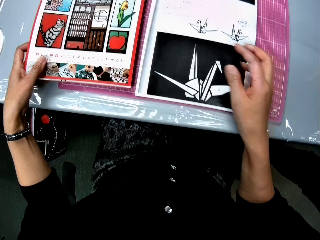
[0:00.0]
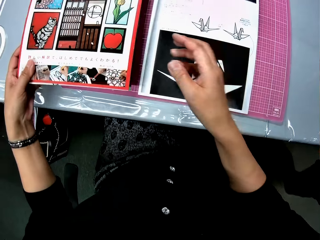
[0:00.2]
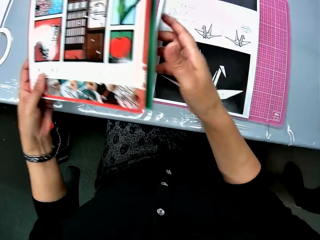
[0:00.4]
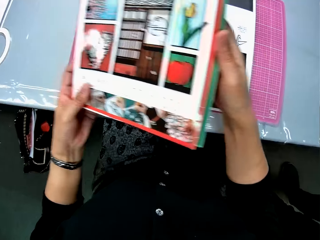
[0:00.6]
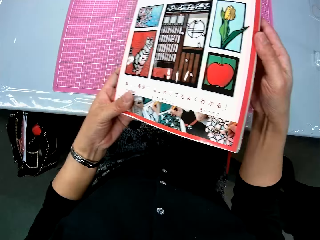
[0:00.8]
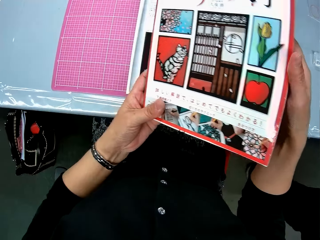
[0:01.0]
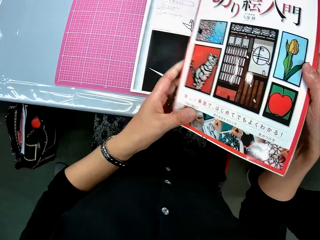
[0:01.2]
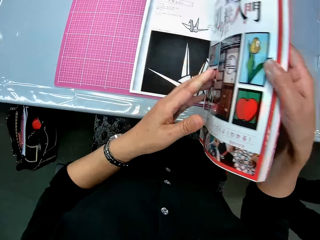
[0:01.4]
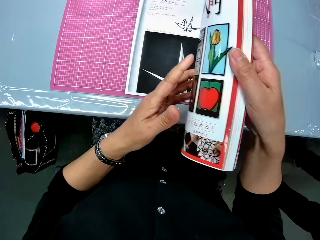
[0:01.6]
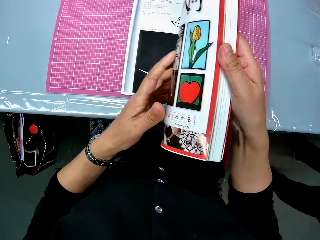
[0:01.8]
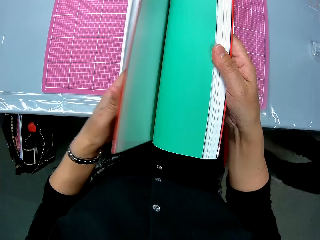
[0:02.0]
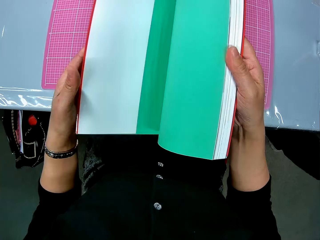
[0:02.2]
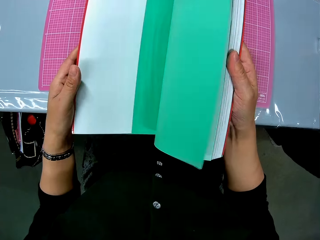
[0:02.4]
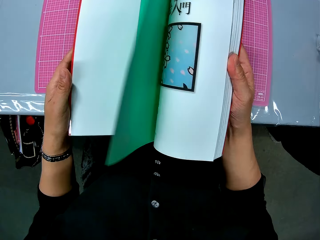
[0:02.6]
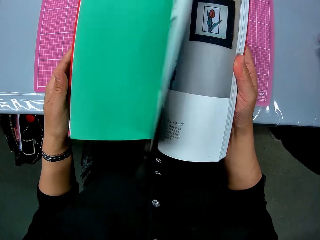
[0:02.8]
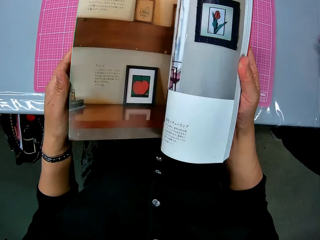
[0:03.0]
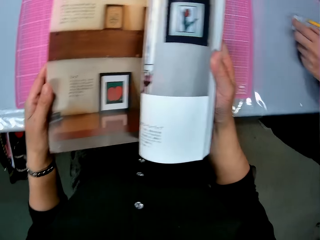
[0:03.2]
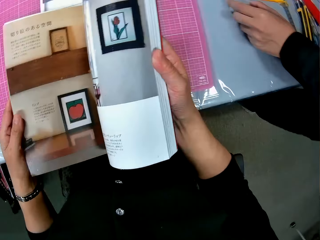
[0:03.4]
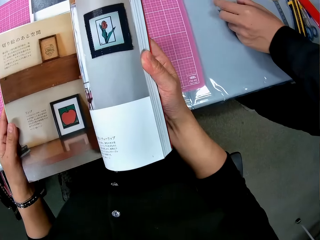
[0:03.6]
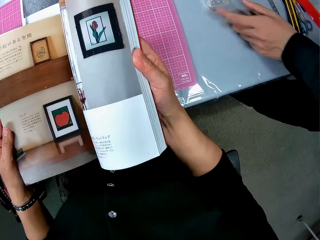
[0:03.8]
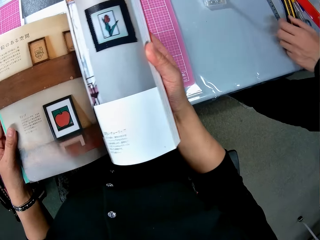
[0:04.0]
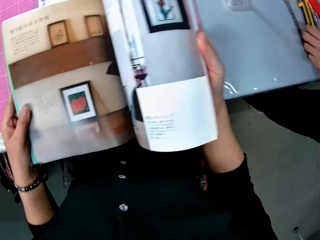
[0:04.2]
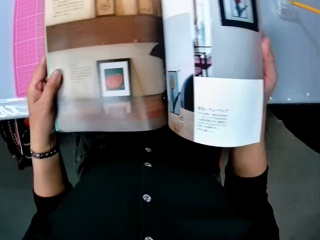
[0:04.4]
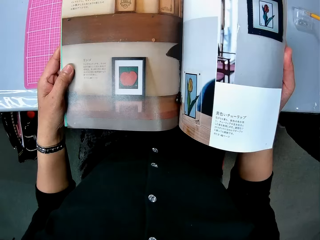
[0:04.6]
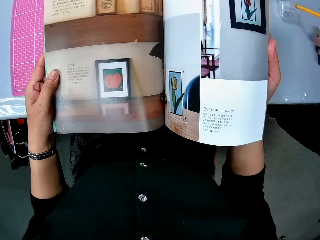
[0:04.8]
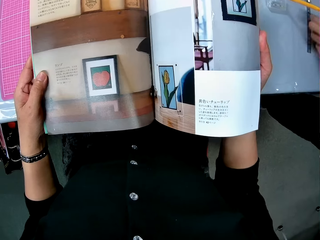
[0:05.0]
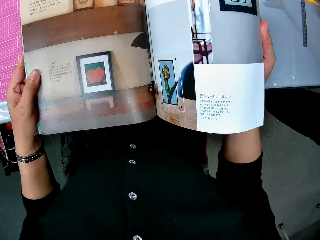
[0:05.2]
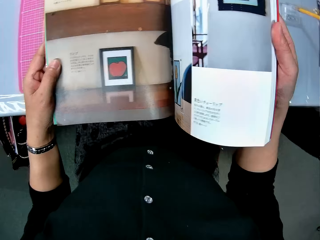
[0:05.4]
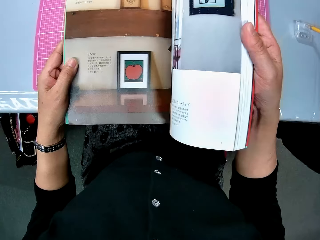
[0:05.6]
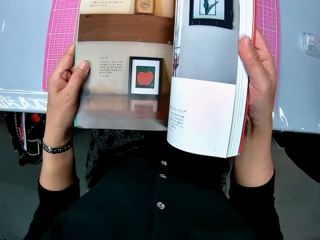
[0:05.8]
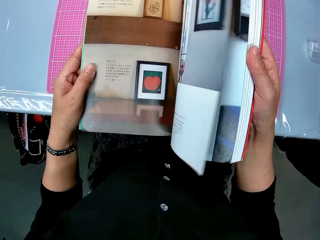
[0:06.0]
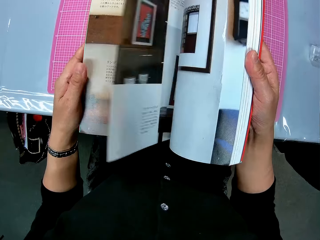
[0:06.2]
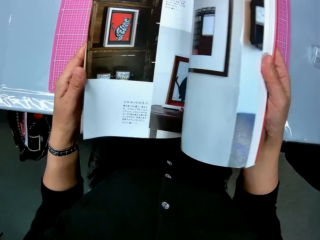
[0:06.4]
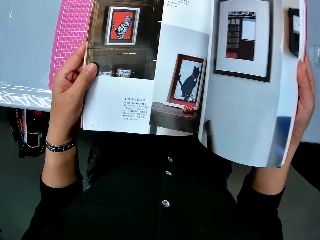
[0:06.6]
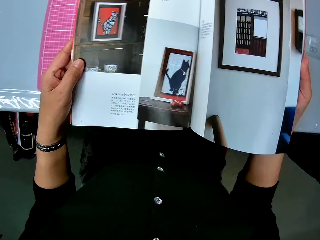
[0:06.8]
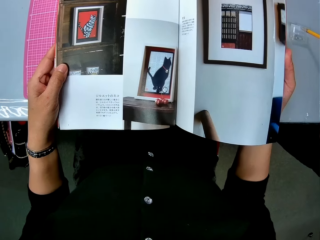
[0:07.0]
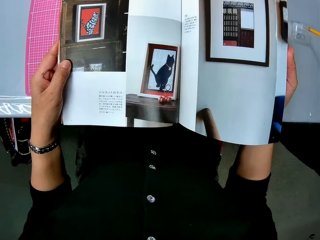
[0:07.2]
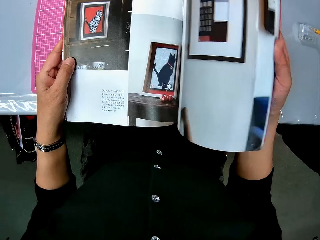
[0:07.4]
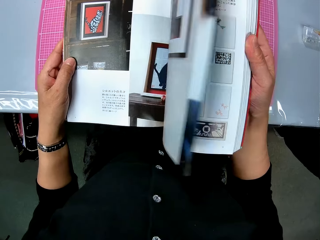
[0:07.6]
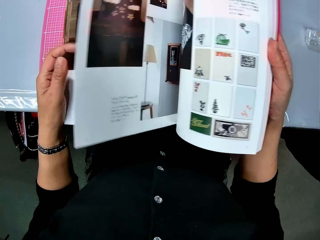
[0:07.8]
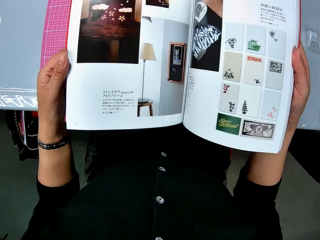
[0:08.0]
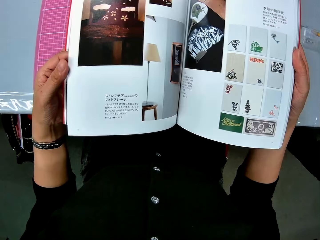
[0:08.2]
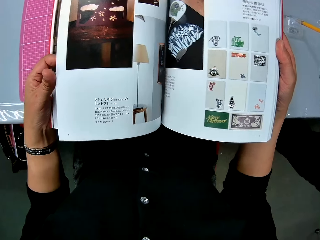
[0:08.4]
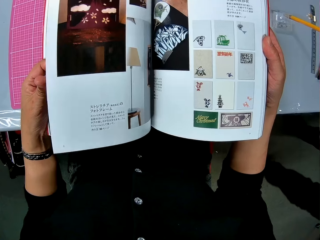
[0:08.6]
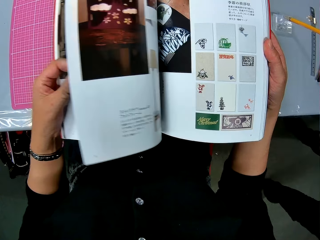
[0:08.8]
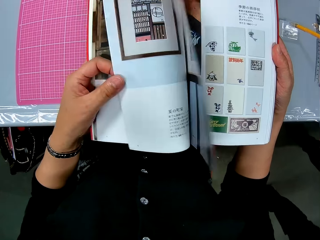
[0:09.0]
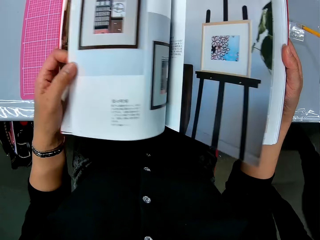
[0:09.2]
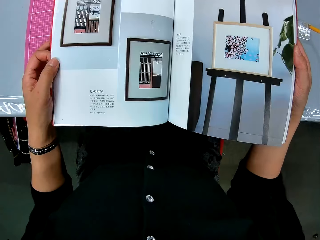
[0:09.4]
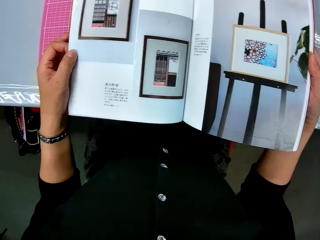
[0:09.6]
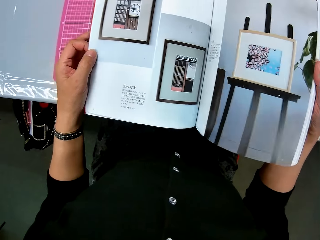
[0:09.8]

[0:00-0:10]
The camera wearer picks up a book from a table. They surf through the book.

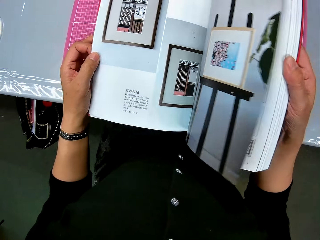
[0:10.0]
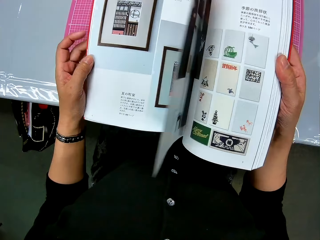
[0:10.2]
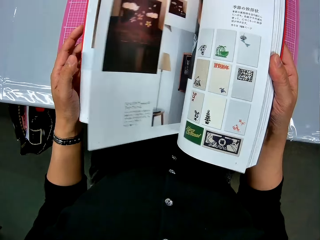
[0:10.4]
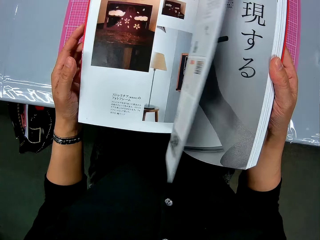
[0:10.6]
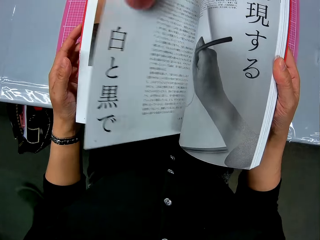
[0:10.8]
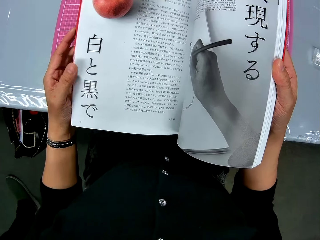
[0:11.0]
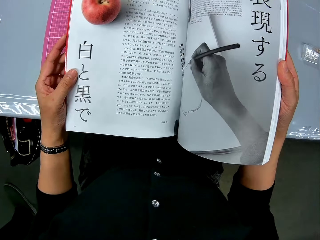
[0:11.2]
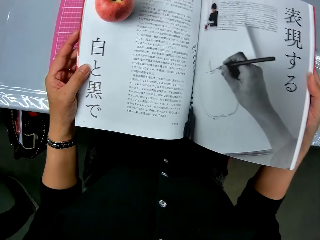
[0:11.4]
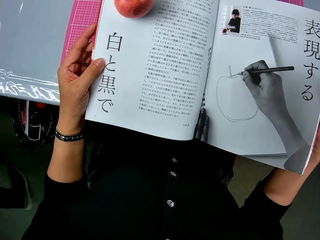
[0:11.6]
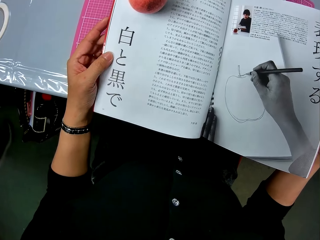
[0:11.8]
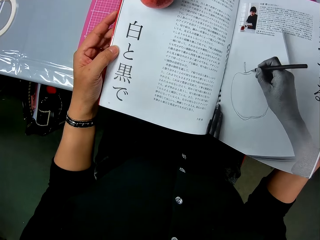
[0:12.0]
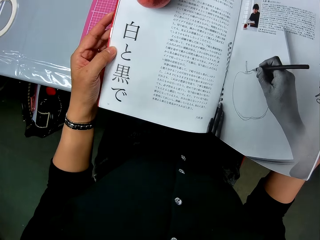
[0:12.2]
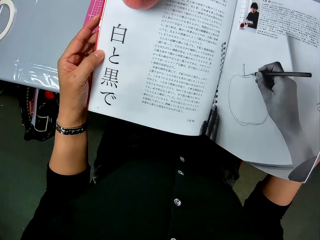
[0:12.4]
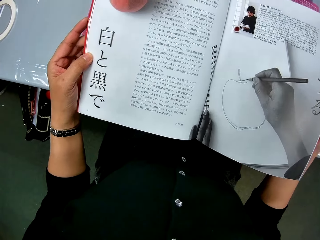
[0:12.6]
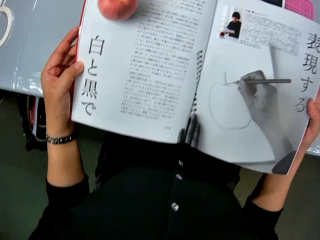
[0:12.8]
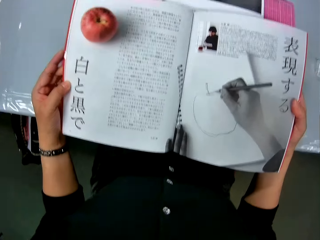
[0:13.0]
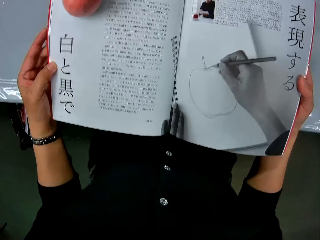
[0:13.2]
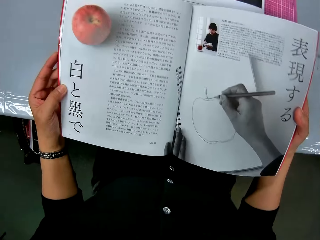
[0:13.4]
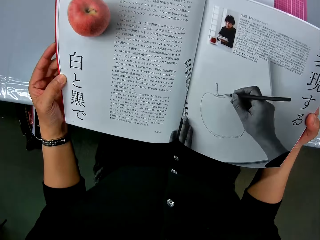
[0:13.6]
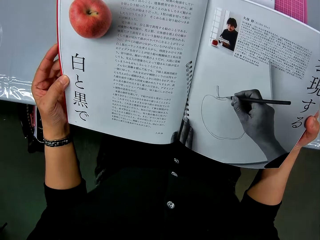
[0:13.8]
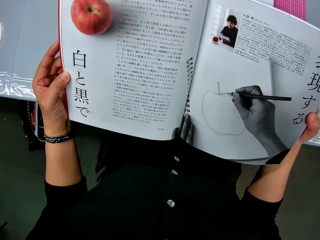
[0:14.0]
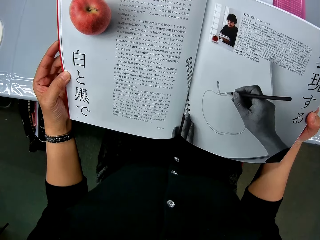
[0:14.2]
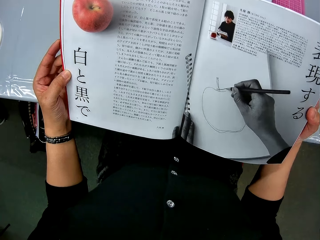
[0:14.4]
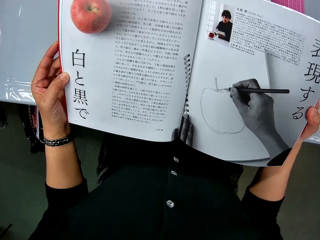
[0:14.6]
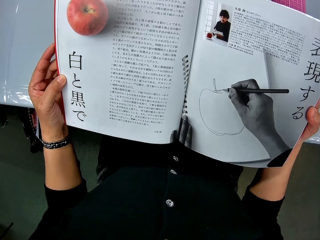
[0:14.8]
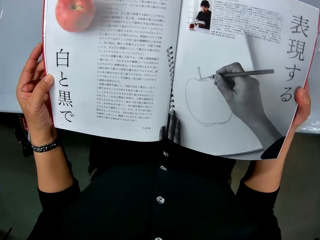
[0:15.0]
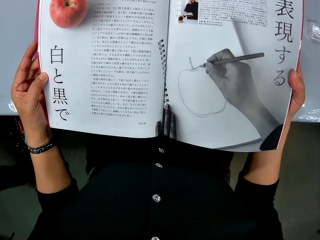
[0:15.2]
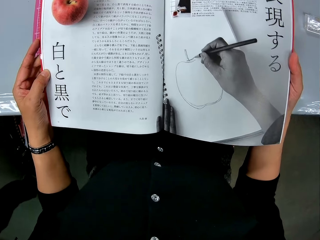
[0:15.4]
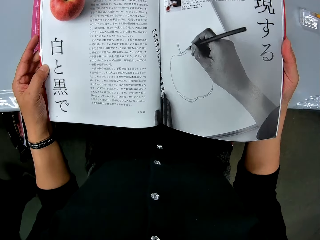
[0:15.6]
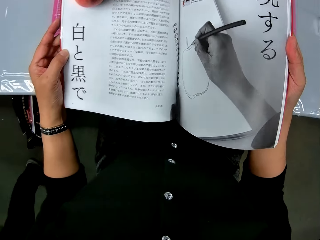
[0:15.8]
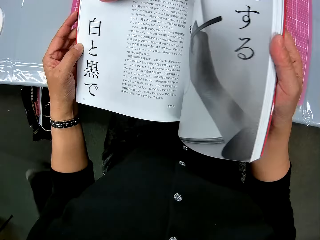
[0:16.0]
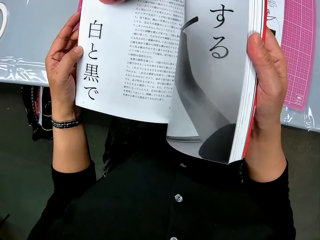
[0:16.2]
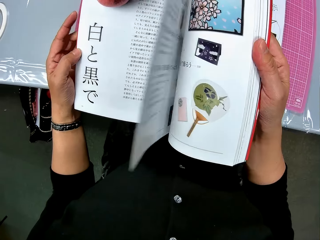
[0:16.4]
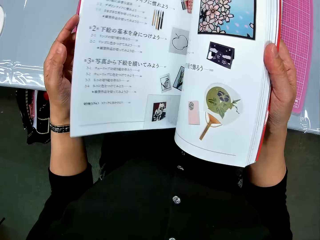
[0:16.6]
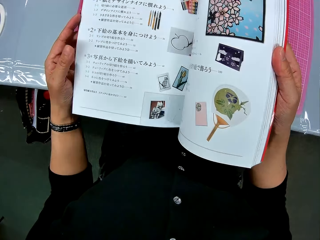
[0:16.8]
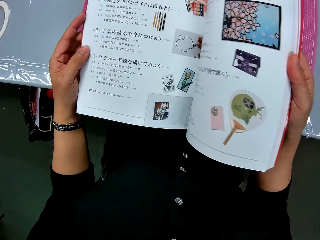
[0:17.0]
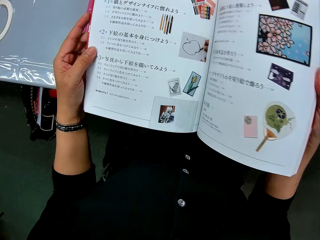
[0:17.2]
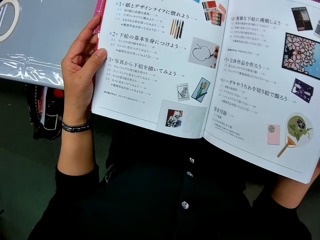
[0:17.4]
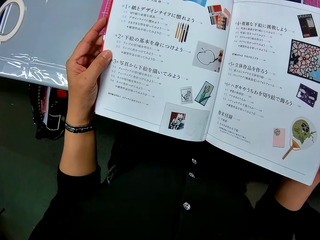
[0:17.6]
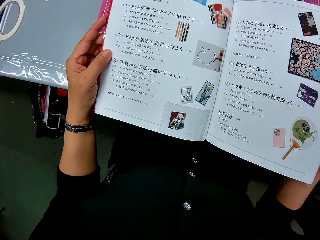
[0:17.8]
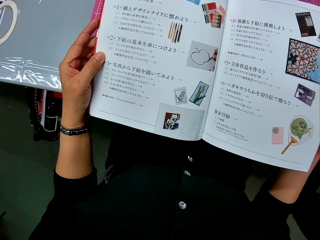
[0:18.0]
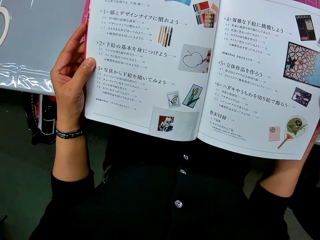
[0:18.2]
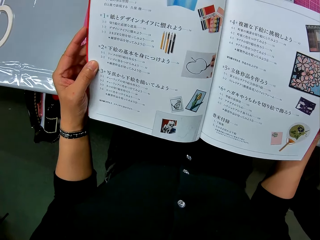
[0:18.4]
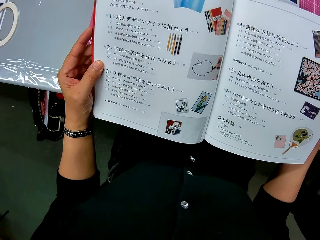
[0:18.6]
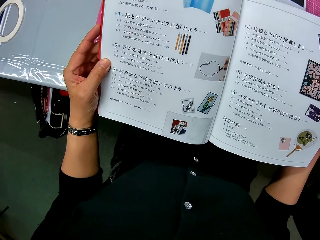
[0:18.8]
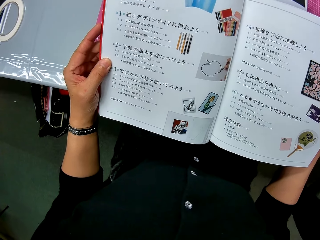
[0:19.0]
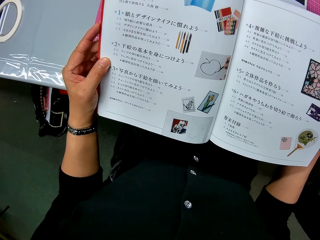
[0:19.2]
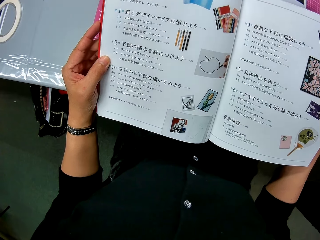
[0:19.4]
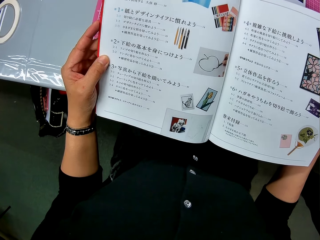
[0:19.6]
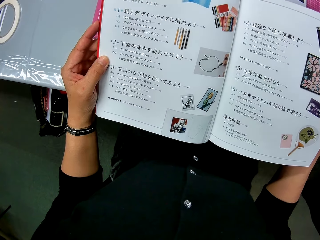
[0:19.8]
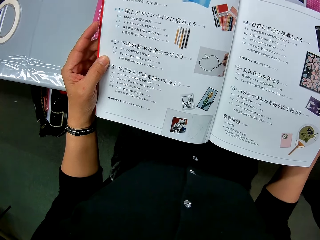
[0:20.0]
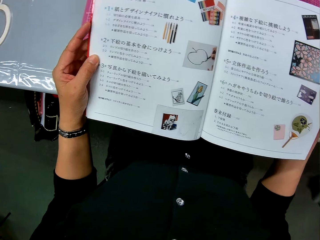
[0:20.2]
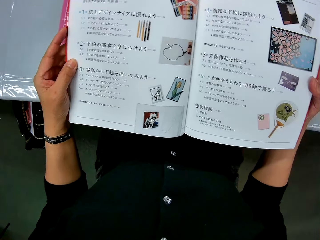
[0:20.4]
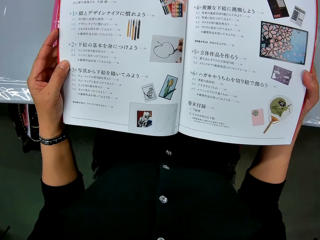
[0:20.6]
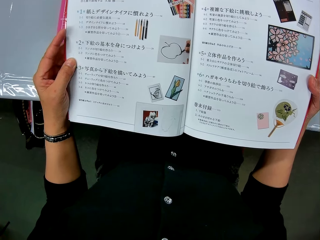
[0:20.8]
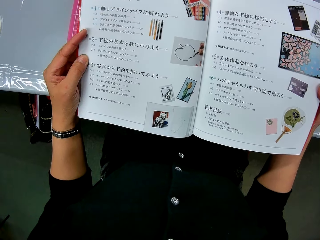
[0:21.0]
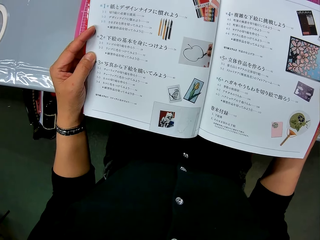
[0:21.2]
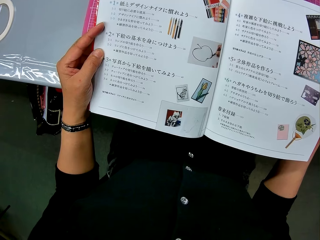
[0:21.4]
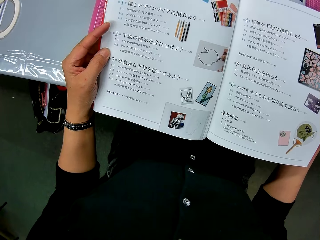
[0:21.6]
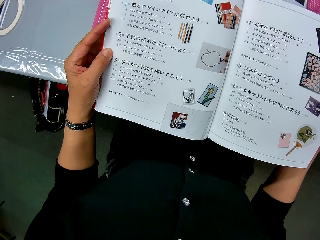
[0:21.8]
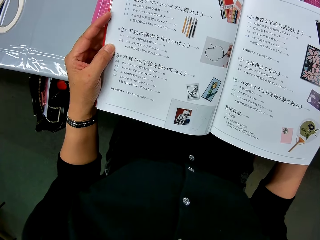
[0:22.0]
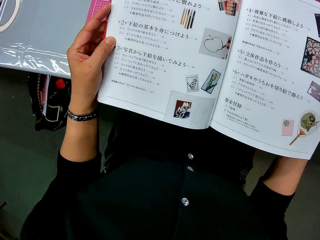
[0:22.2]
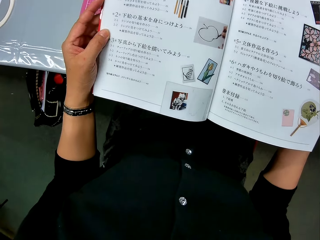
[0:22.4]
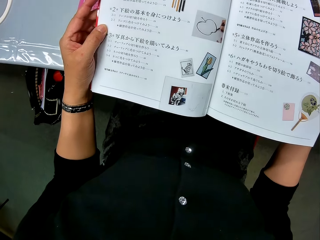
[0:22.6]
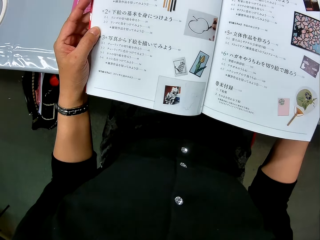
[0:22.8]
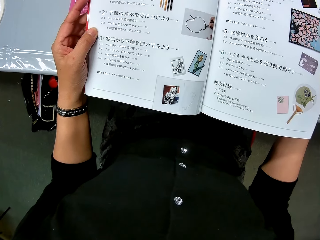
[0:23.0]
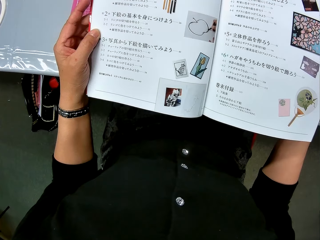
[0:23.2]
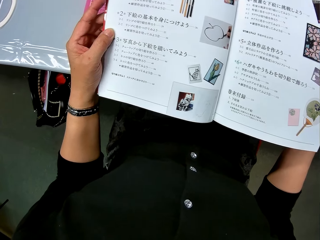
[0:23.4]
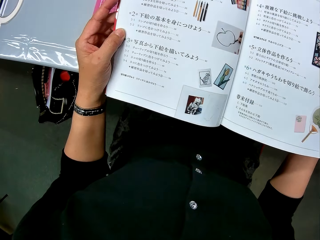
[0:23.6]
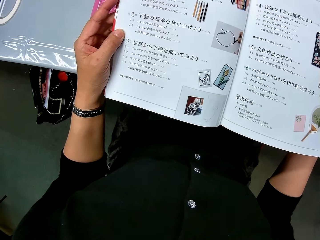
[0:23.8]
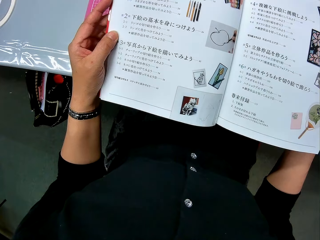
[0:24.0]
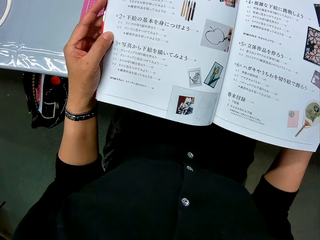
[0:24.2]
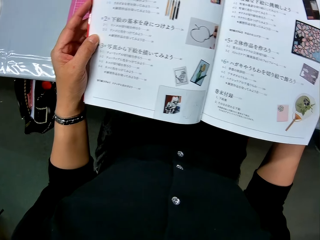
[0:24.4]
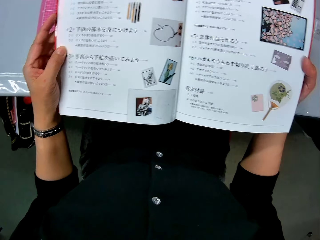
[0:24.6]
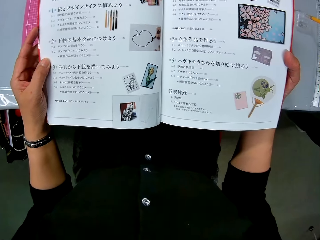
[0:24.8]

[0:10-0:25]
The camera wearer looks at the book. They peruse the book. They look at the book.
